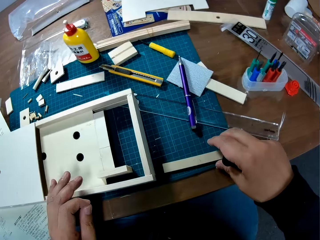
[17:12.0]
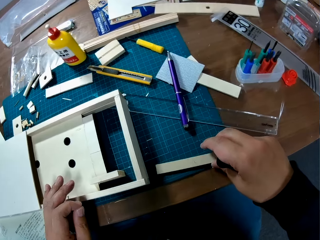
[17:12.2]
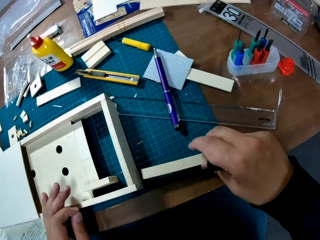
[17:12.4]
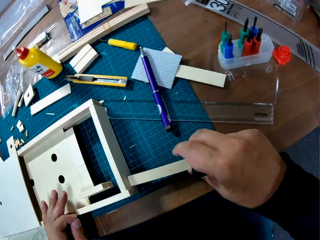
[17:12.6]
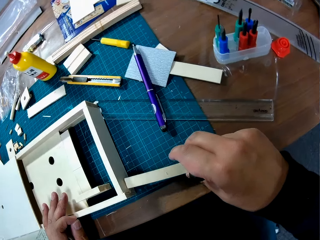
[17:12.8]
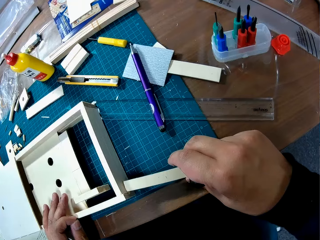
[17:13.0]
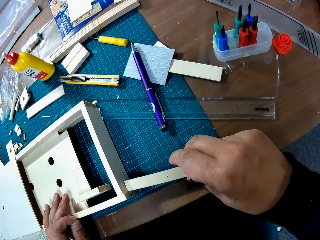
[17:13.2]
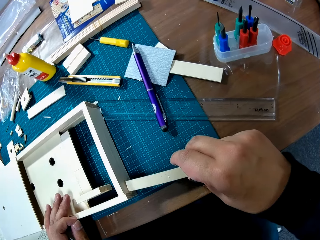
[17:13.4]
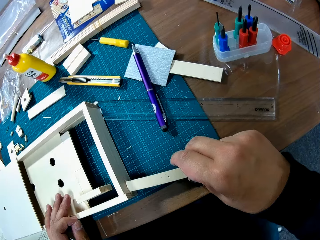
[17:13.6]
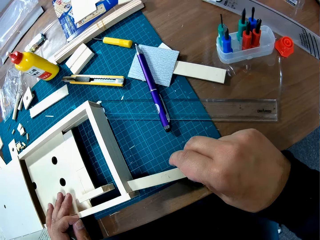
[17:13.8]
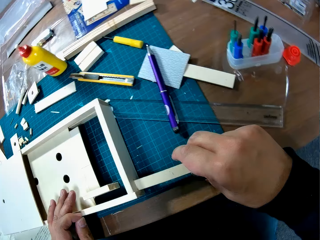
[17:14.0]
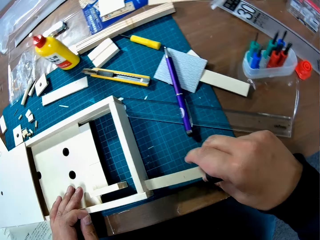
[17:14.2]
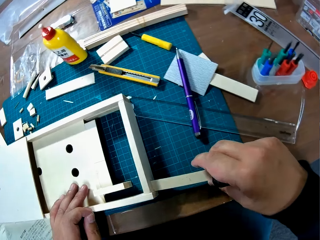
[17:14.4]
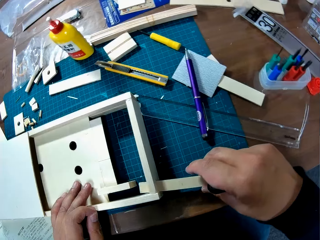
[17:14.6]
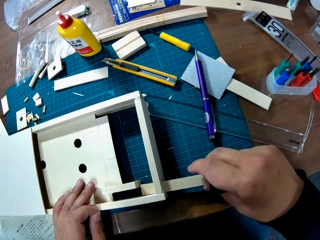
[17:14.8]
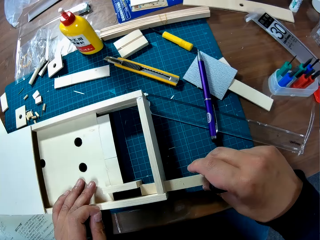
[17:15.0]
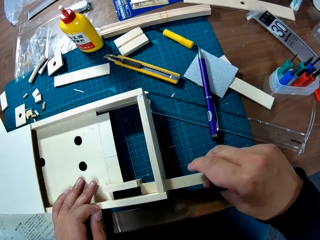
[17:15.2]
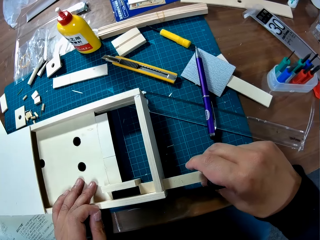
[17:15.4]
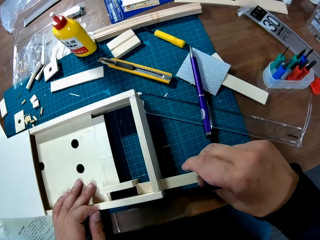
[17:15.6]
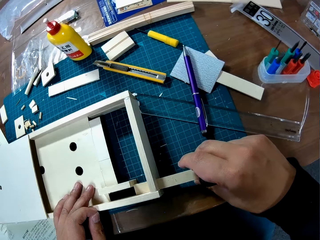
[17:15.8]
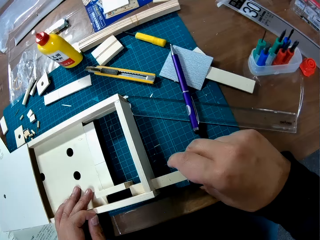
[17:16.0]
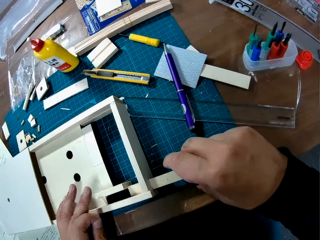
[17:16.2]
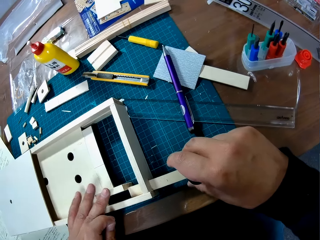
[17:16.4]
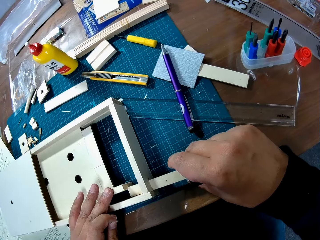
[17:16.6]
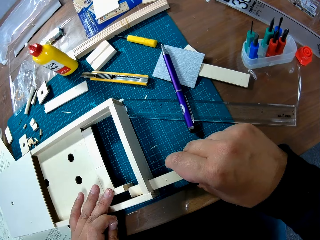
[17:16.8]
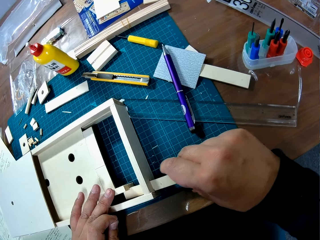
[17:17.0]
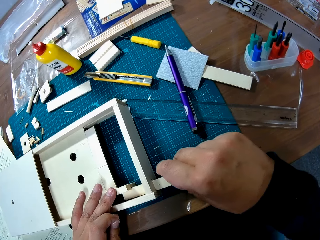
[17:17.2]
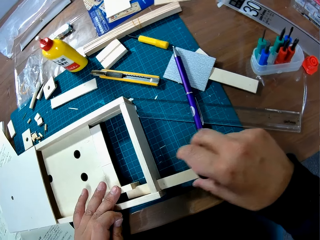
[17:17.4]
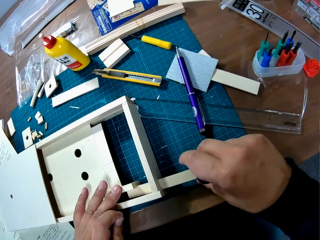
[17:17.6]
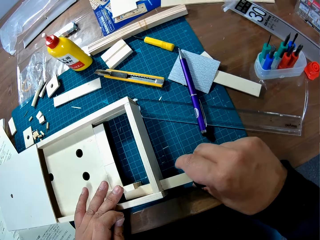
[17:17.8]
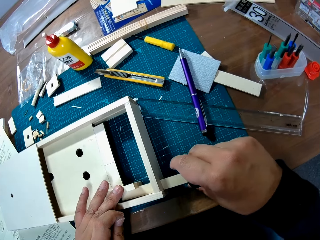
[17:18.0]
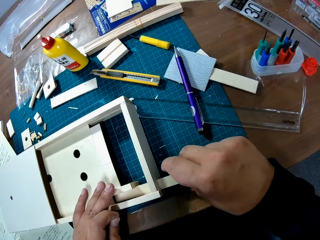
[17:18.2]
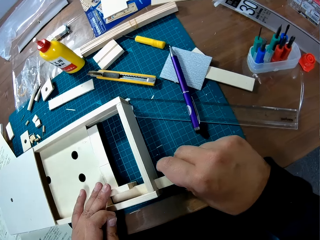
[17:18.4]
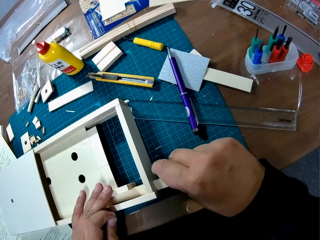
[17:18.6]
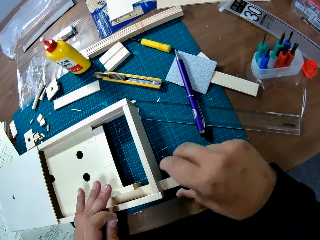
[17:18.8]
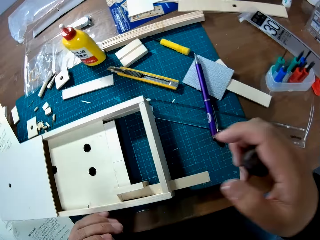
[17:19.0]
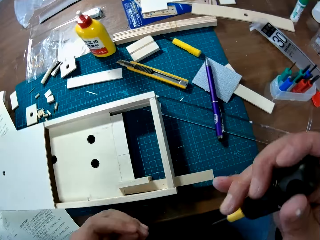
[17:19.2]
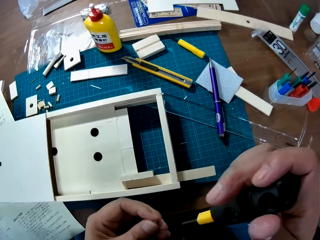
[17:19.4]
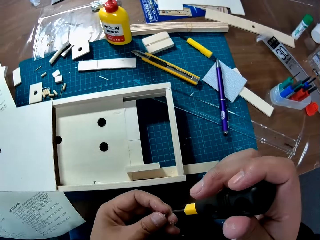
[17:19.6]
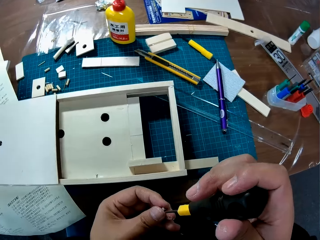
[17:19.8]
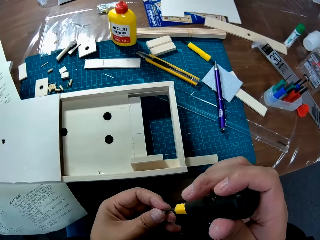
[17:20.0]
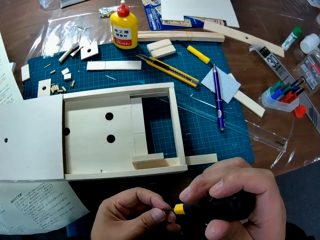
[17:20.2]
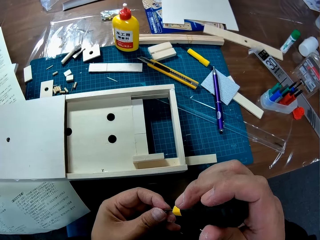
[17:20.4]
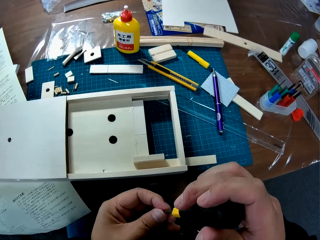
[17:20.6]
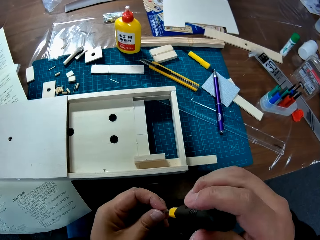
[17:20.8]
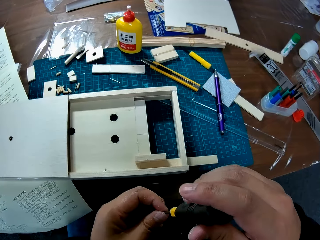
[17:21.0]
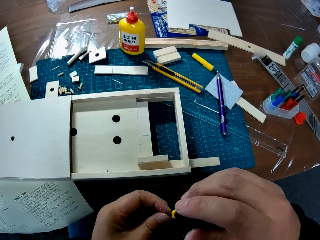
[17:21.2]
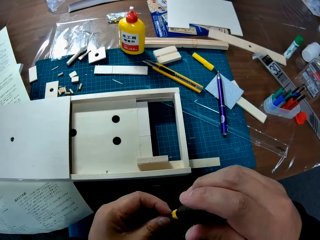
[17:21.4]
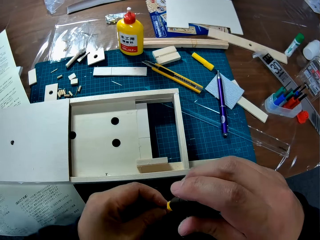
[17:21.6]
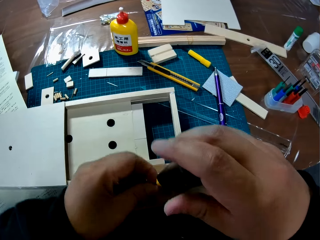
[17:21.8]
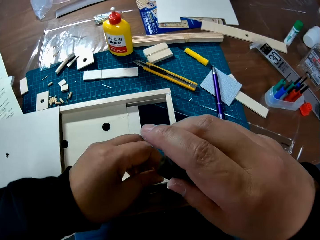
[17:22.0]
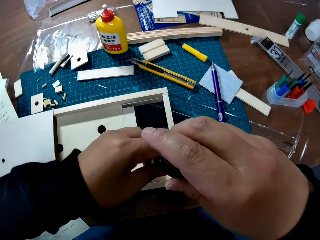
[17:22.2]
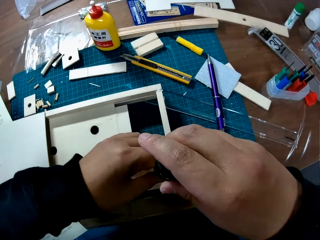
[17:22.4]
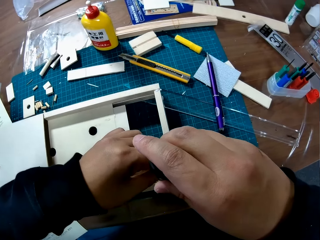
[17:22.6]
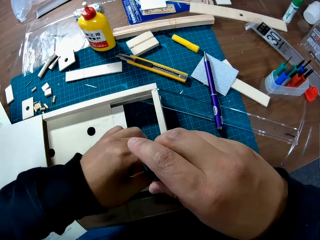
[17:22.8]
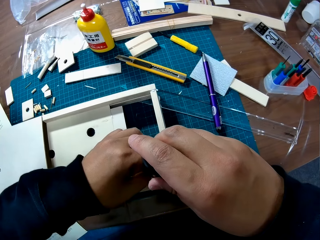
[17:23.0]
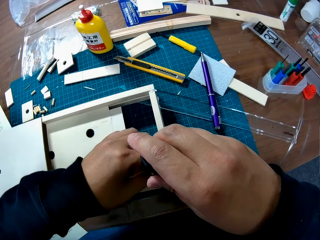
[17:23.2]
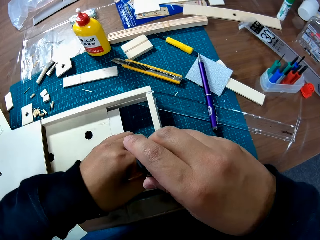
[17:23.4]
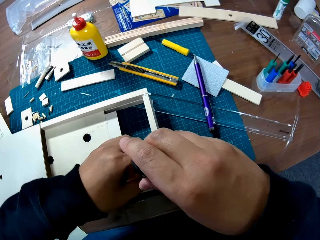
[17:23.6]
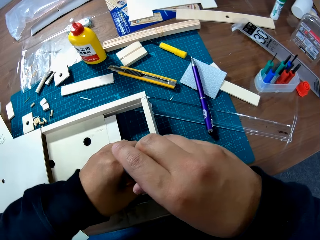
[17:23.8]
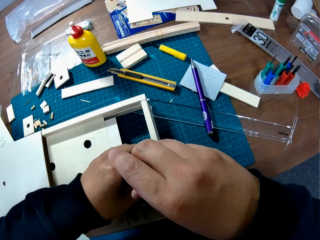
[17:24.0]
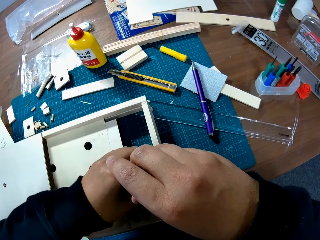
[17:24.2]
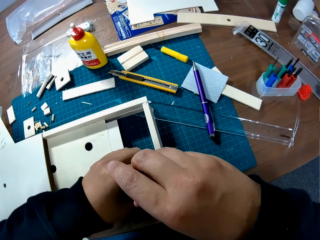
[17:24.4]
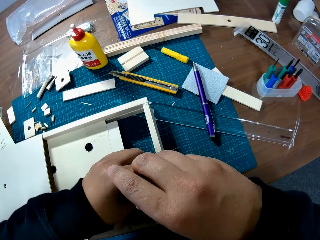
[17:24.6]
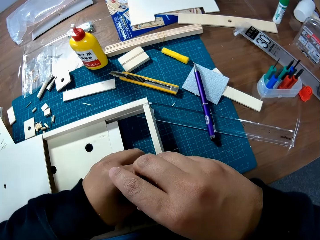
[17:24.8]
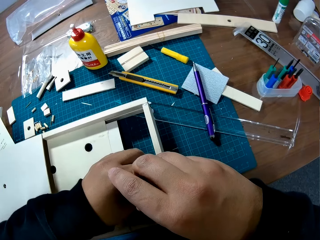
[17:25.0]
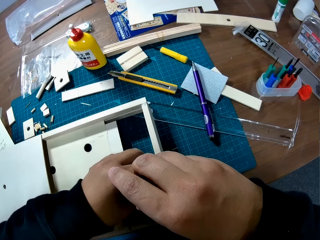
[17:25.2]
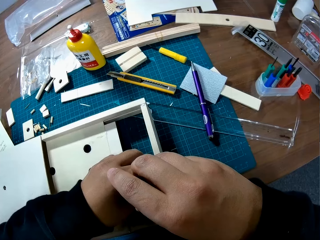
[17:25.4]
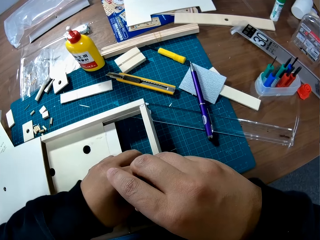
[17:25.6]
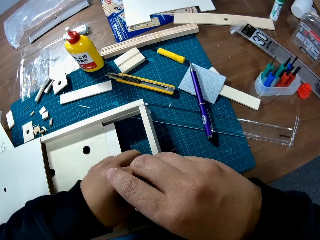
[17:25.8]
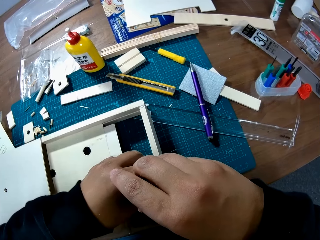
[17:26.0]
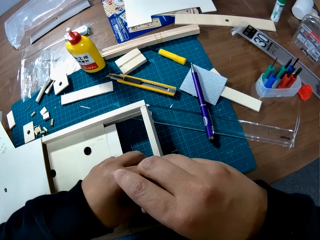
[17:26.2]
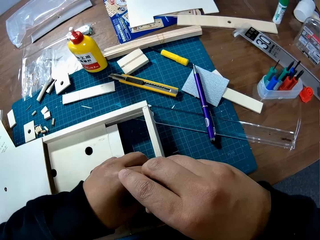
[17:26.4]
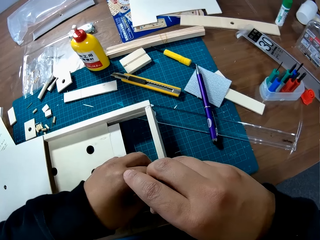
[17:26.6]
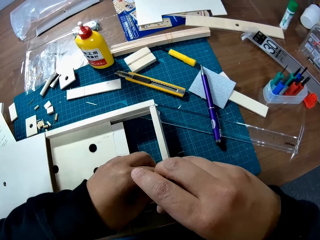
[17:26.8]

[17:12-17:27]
The camera wearer puts the wood piece into the woodcraft box. They put the screwdriver on the screw. They drive a screw on the piece of wooden material. They put the screw and the screwdriver on the hole on the wood piece.

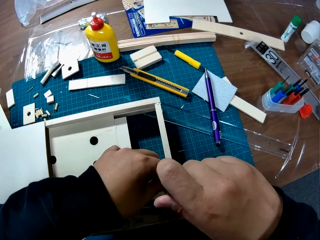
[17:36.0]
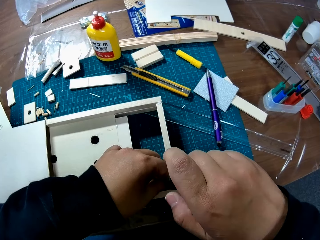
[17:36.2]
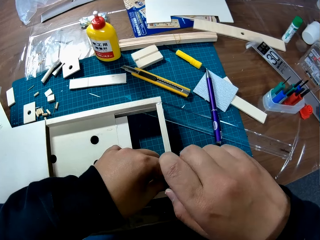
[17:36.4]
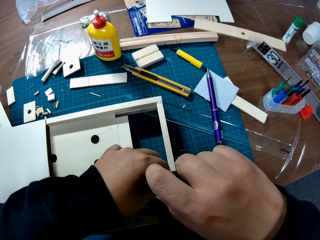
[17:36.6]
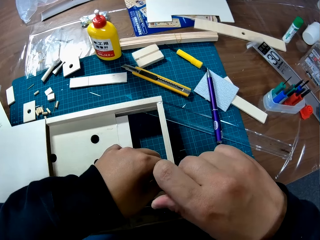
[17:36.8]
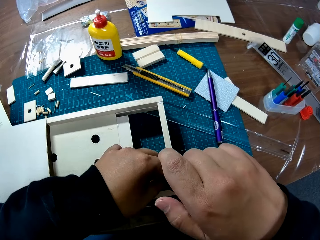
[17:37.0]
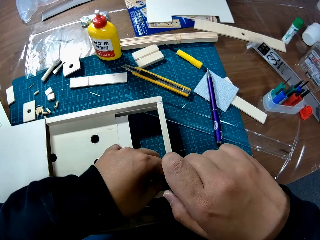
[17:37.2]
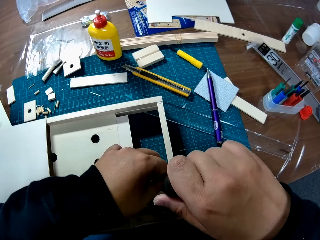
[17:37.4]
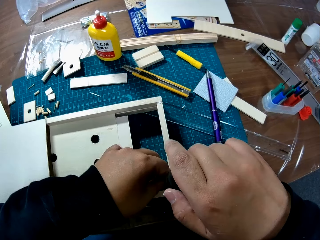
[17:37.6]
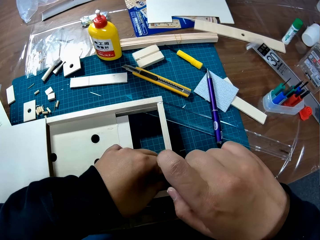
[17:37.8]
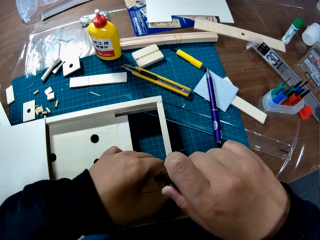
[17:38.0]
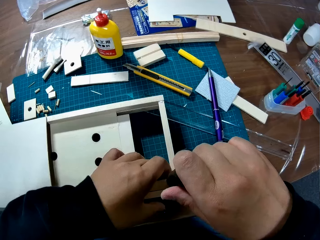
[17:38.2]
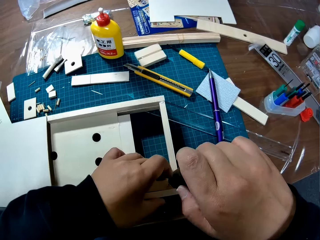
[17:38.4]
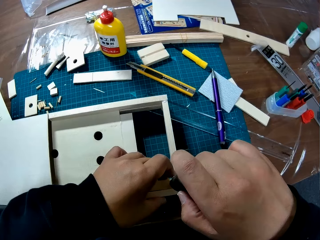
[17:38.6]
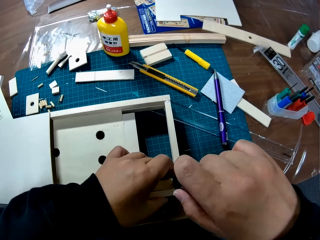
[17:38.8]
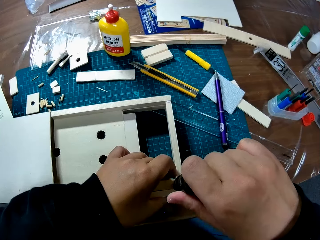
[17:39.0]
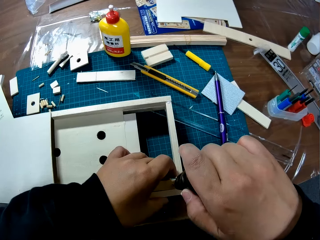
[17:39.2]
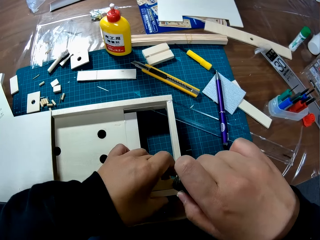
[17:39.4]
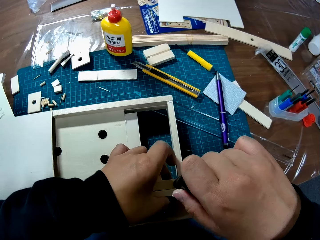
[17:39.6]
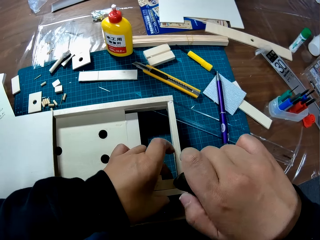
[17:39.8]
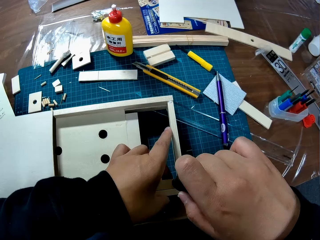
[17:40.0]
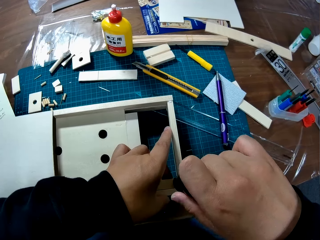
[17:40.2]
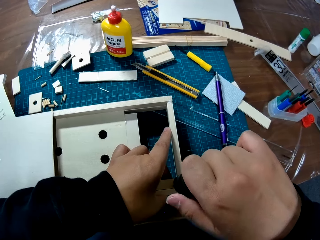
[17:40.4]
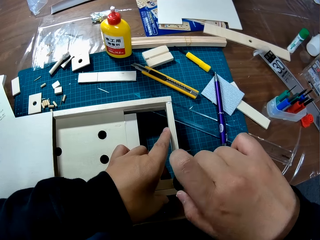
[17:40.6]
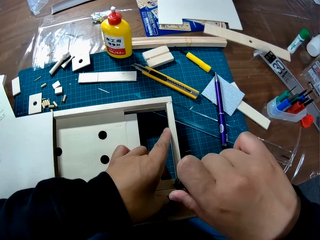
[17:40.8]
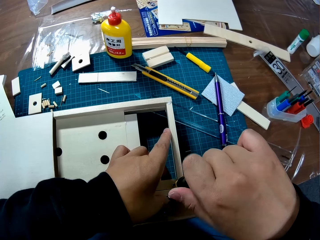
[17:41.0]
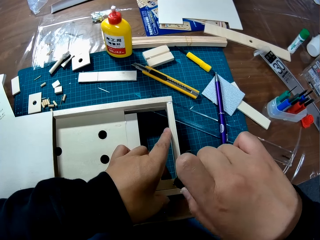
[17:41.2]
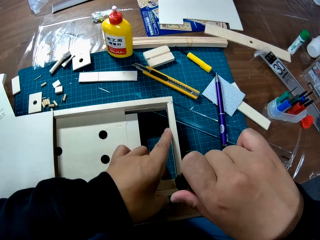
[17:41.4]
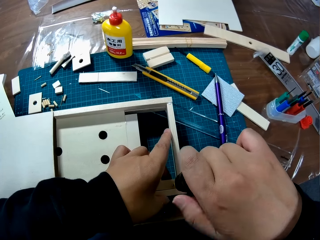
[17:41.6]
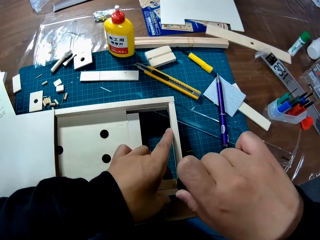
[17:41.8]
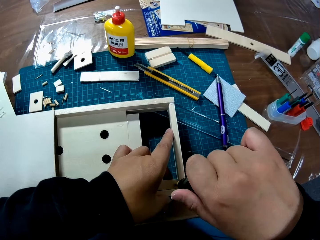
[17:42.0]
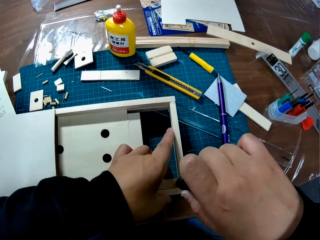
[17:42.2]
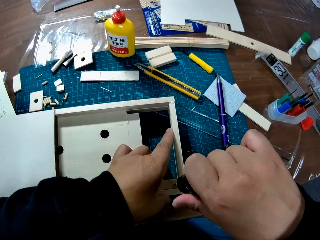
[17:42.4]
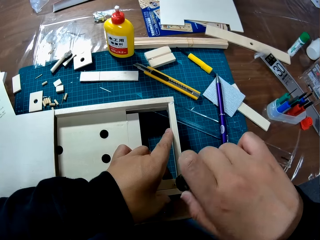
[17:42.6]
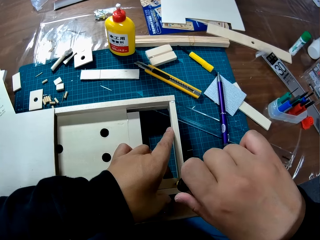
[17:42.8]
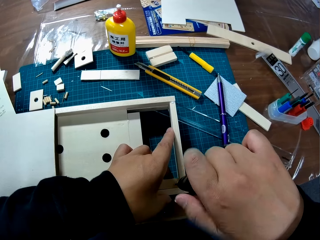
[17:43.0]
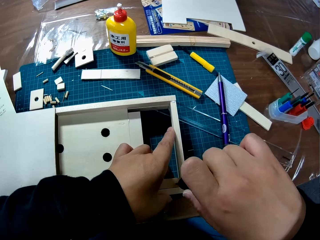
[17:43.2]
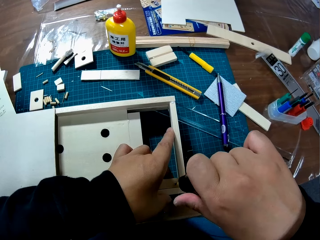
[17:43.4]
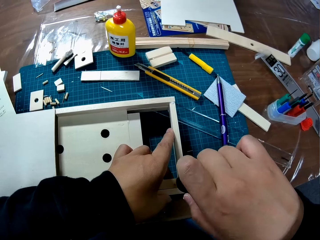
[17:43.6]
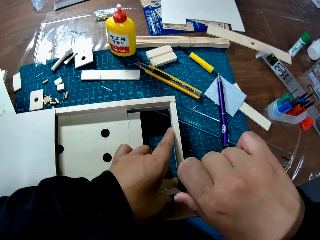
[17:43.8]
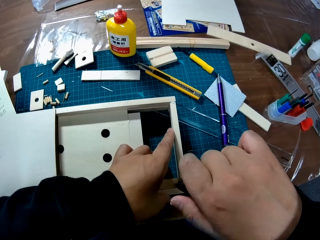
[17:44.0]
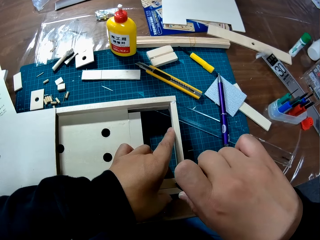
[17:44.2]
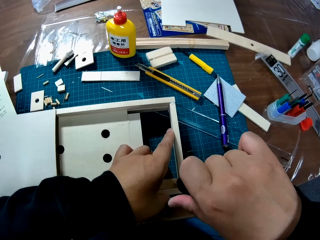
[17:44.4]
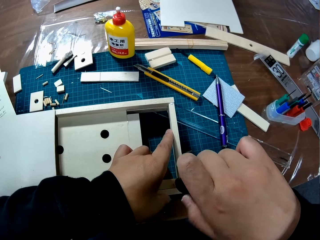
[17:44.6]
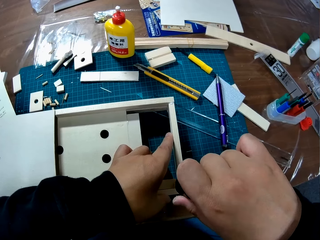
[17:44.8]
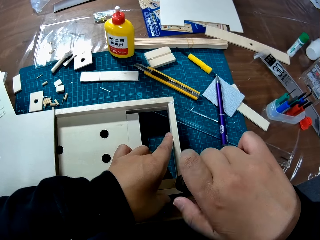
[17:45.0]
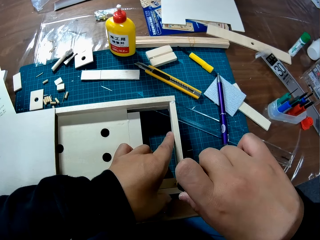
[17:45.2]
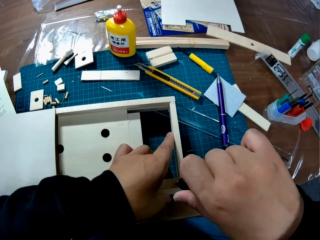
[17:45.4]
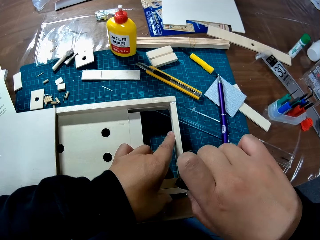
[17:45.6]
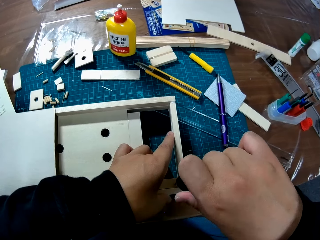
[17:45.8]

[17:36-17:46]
The camera wearer drives the screw into the wood piece using the screwdriver.
